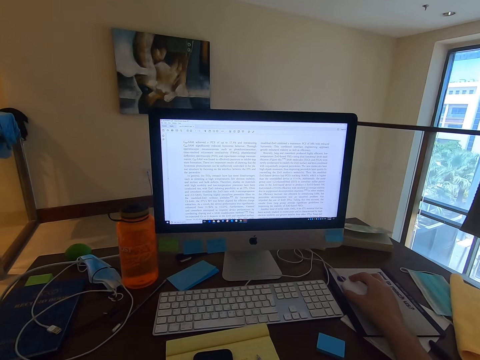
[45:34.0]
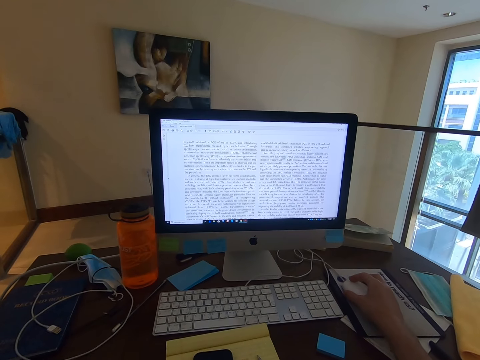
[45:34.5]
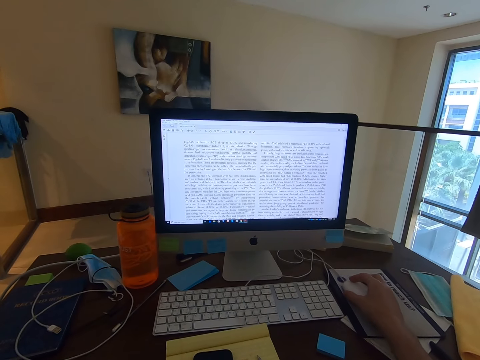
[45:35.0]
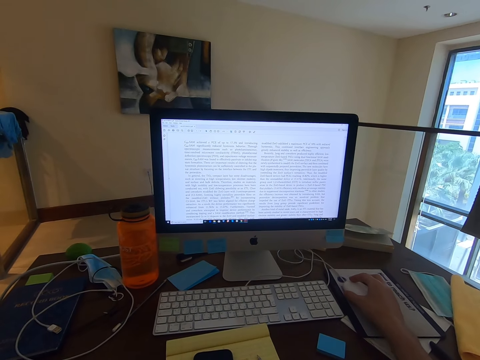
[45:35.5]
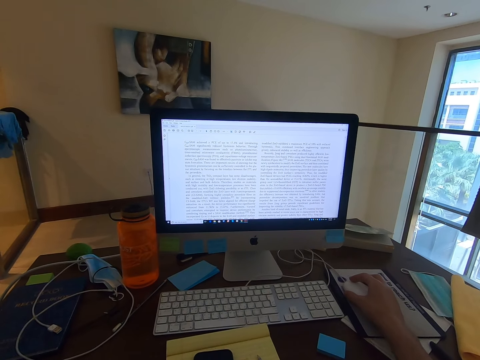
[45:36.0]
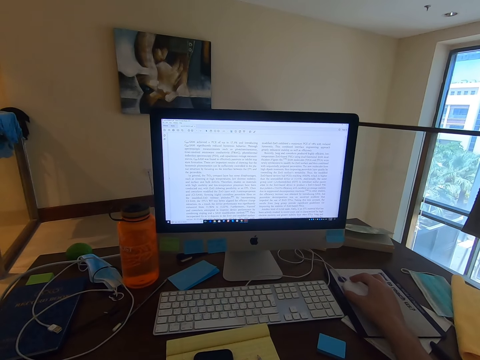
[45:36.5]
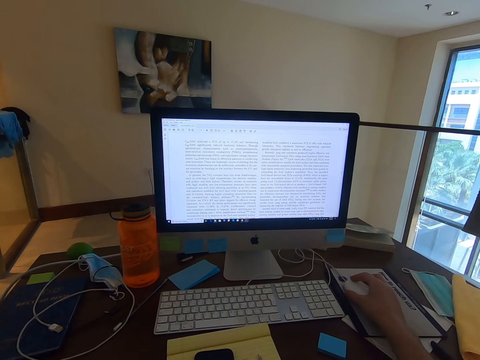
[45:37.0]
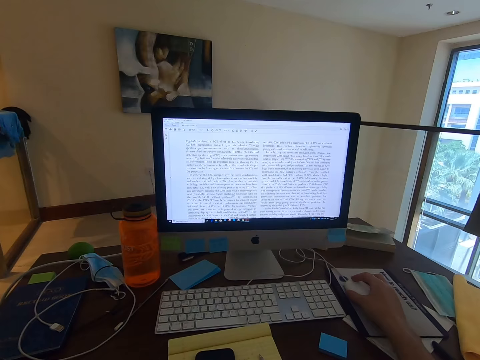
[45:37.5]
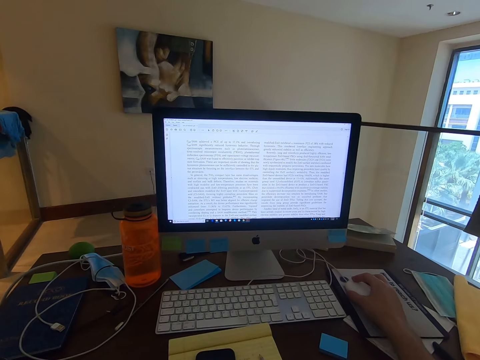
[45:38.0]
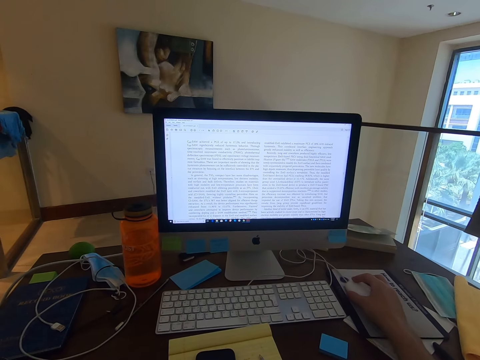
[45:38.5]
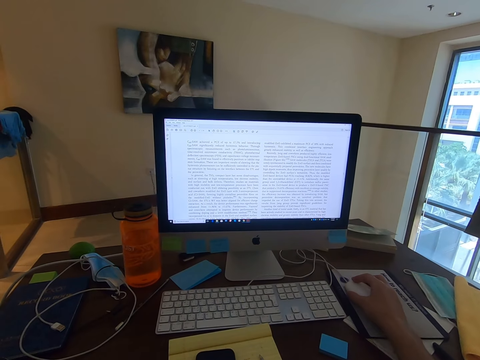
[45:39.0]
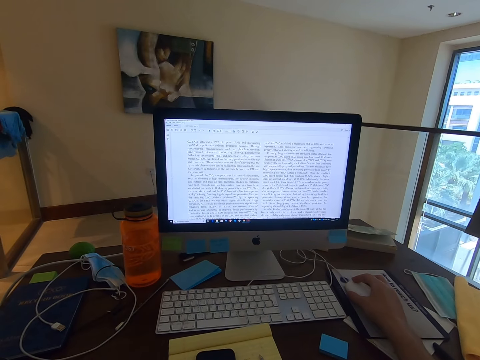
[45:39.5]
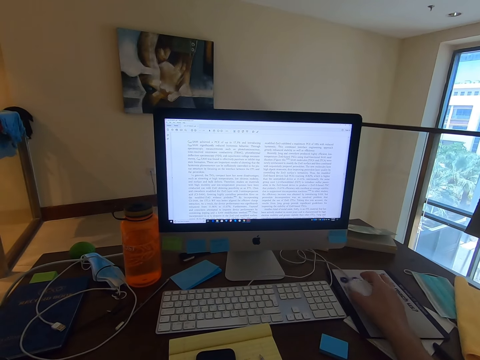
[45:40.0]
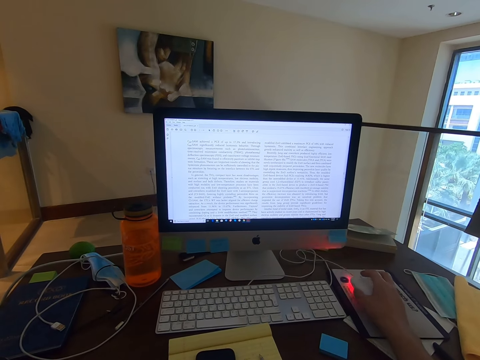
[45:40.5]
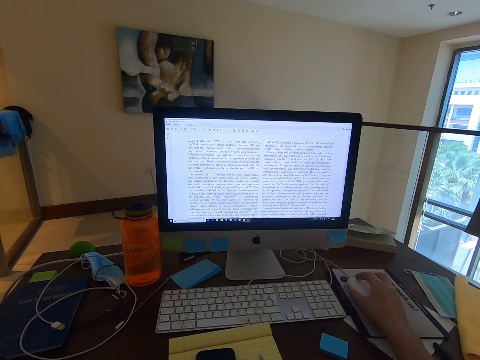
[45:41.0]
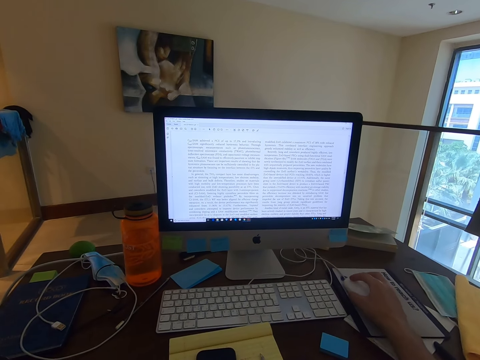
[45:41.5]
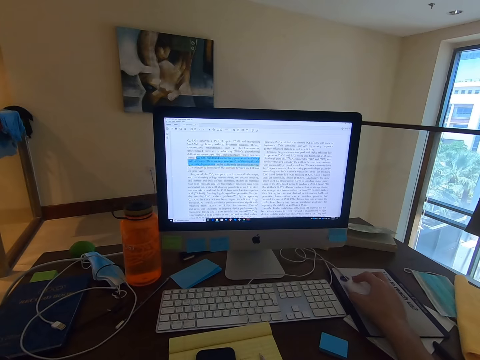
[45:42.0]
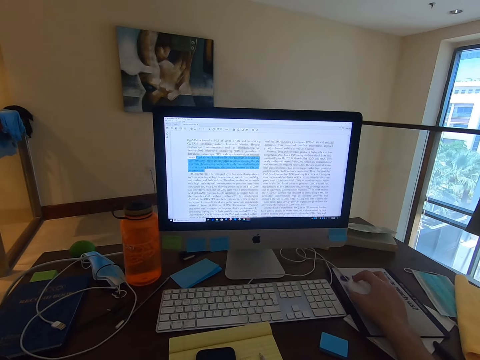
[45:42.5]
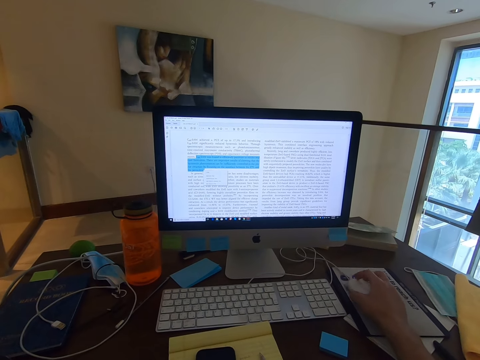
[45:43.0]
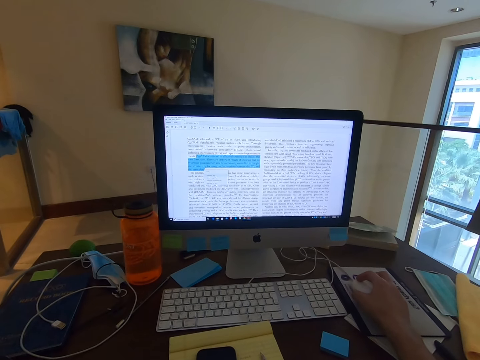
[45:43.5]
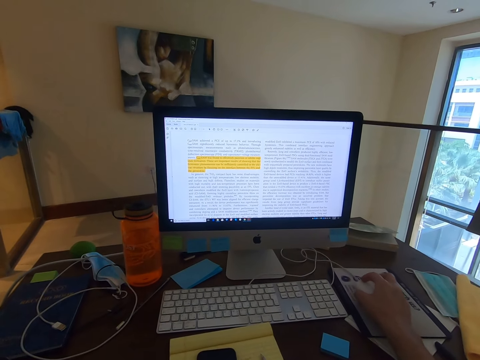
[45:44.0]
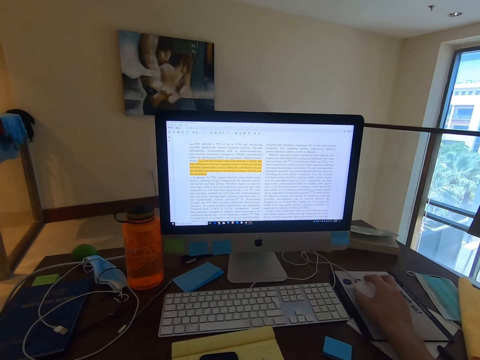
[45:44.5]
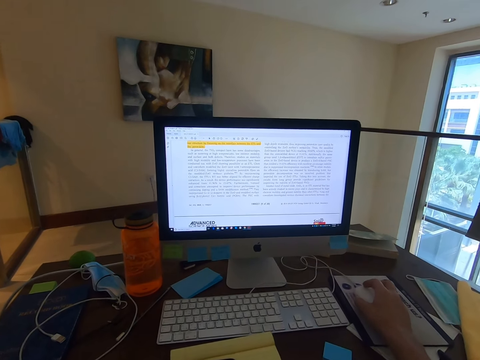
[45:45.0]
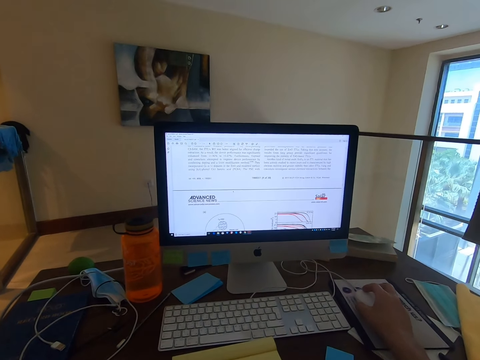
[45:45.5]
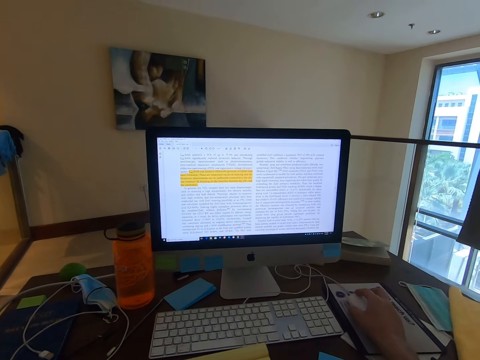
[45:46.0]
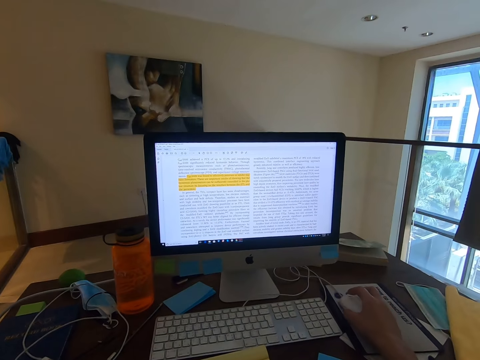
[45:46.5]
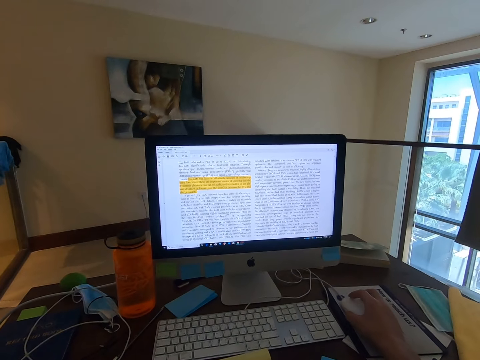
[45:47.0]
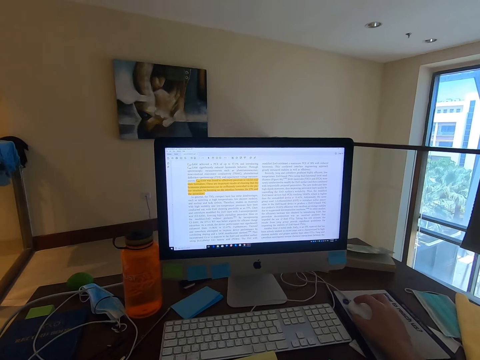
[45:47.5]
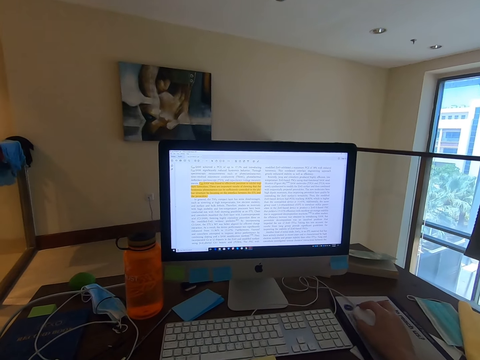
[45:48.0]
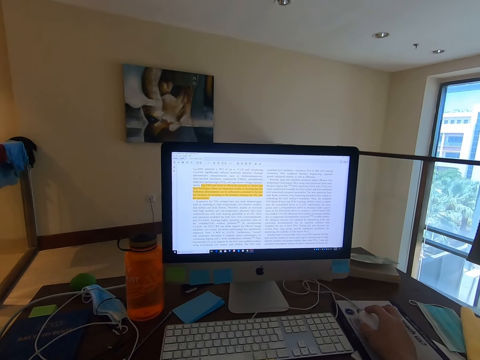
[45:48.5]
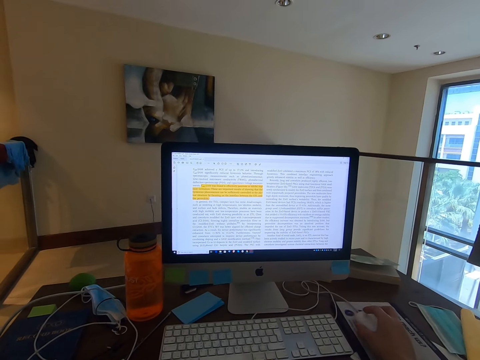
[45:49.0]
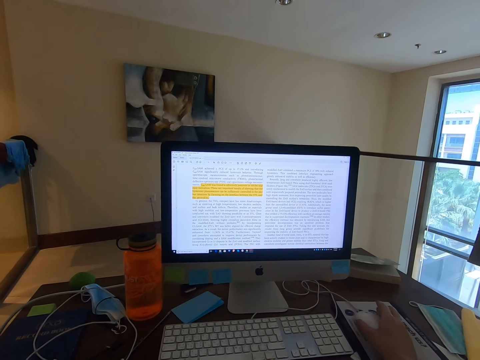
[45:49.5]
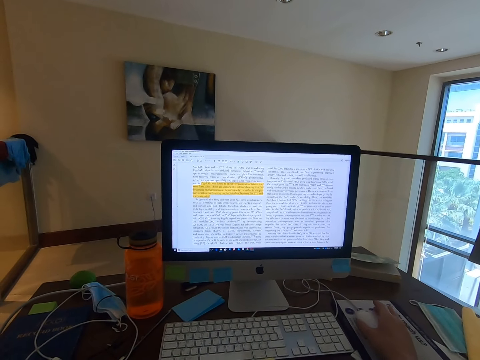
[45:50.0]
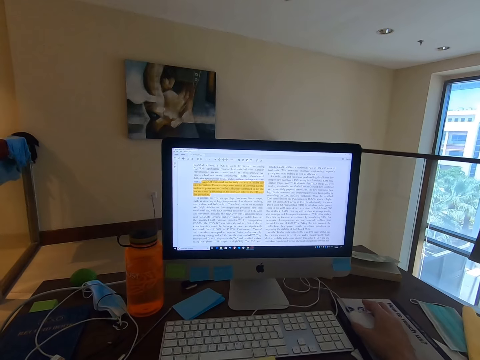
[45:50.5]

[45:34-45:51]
The camera wearer moves the mouse. They highlight on the document. They scroll an article in the computer. They scroll the document with the mouse wheel. They read the article in the computer.

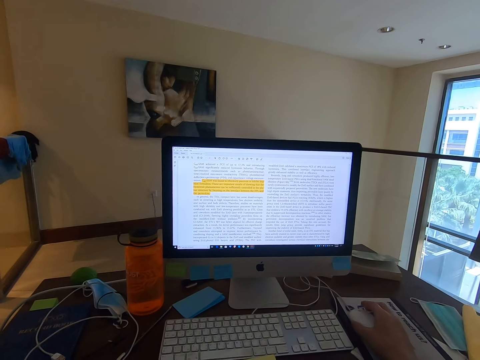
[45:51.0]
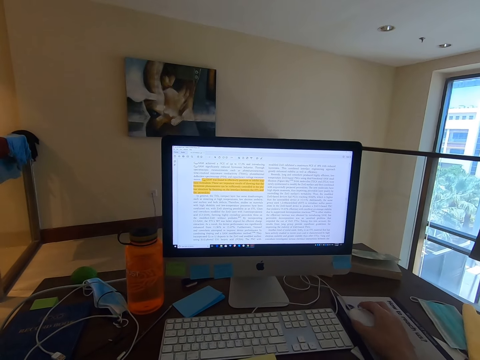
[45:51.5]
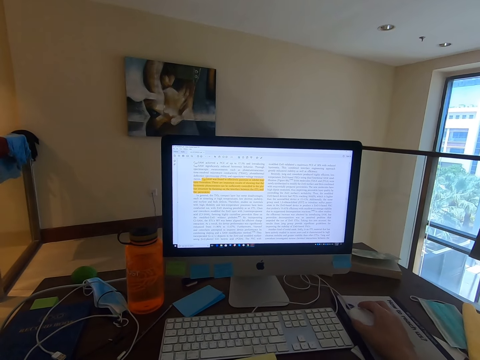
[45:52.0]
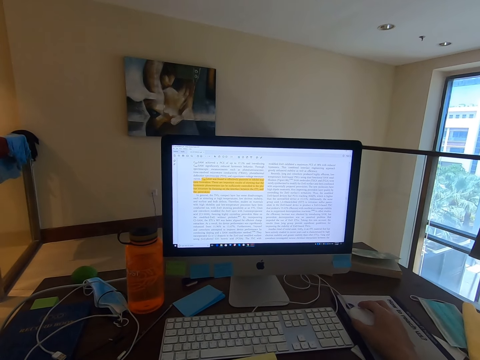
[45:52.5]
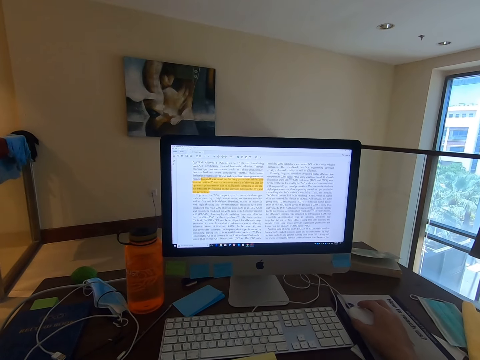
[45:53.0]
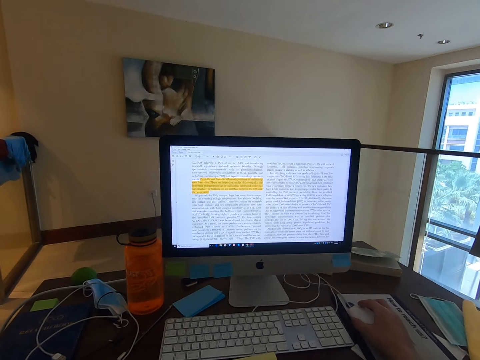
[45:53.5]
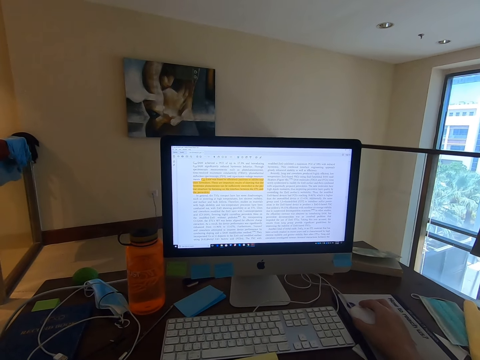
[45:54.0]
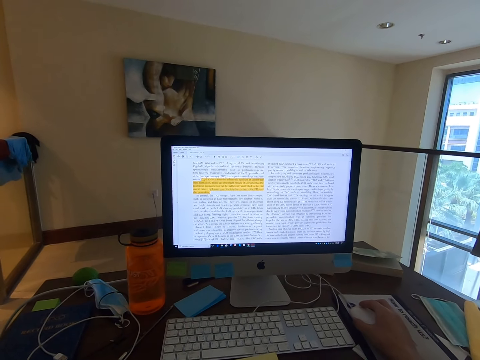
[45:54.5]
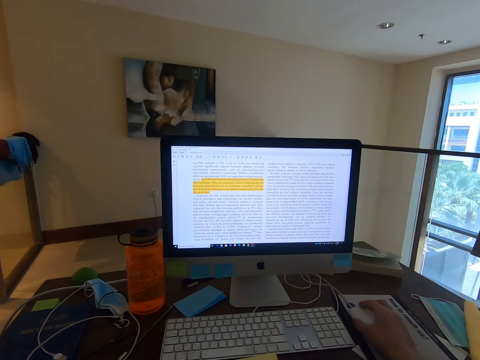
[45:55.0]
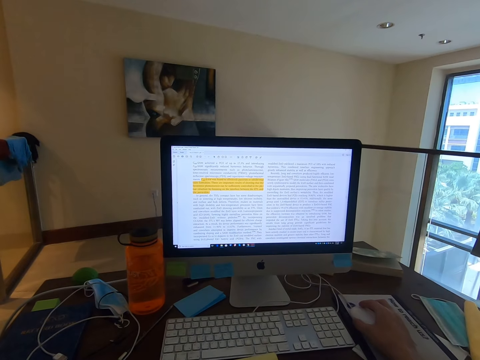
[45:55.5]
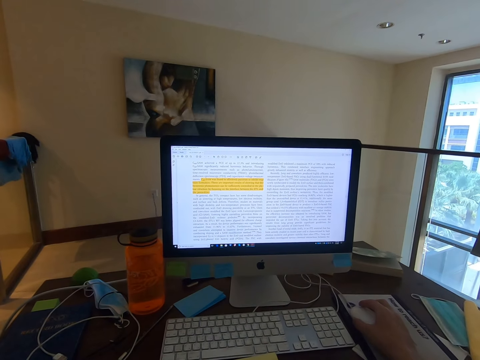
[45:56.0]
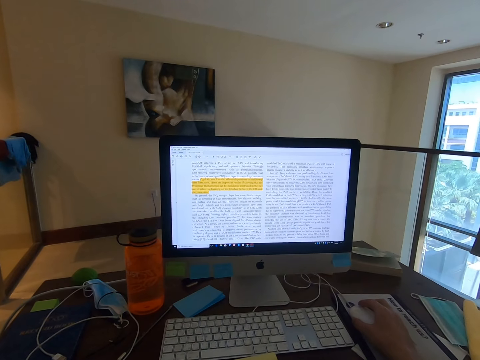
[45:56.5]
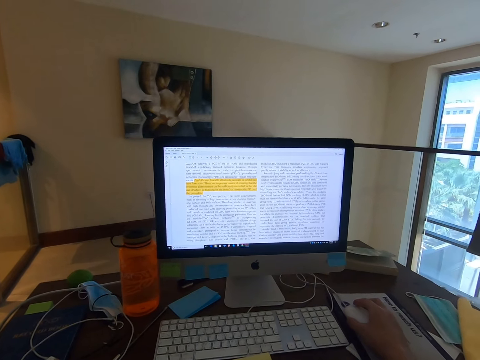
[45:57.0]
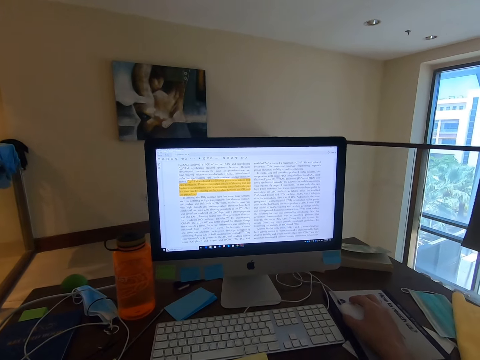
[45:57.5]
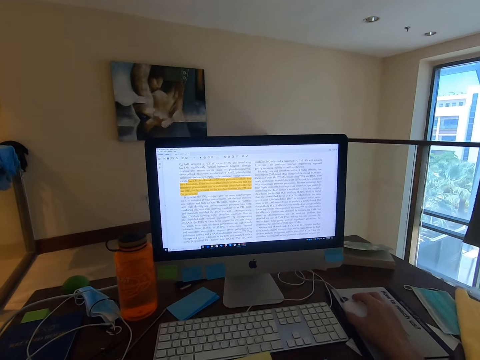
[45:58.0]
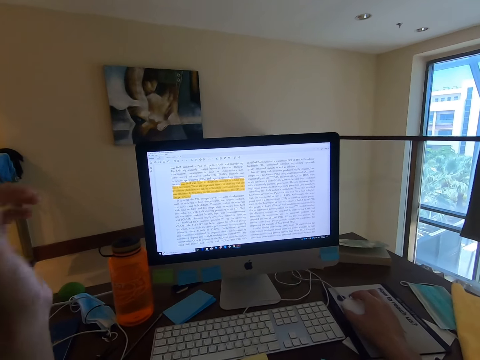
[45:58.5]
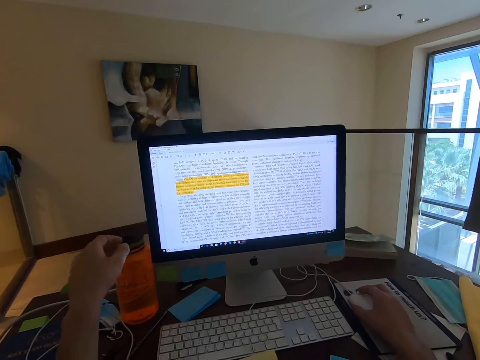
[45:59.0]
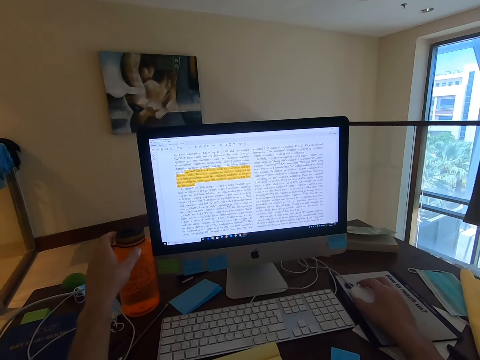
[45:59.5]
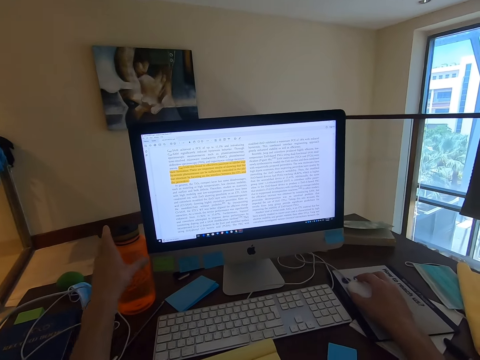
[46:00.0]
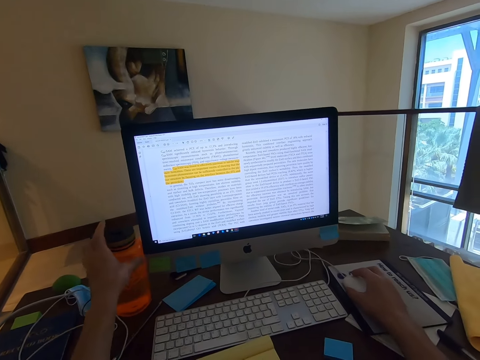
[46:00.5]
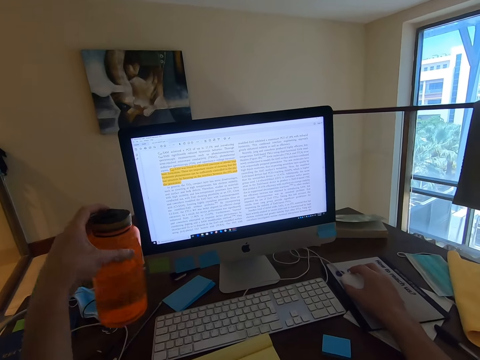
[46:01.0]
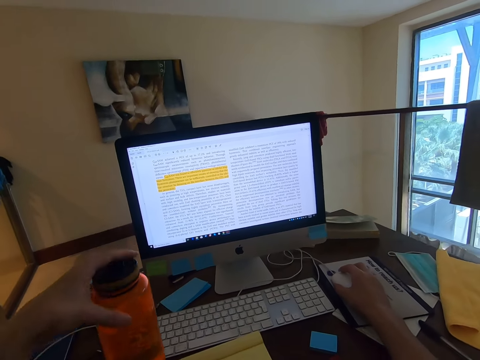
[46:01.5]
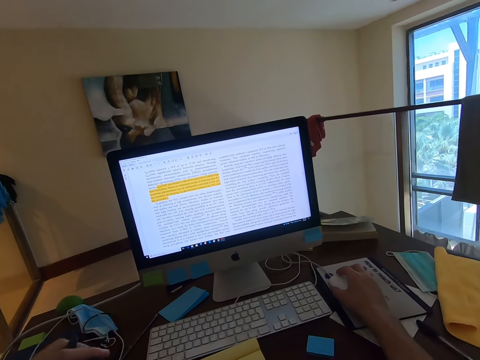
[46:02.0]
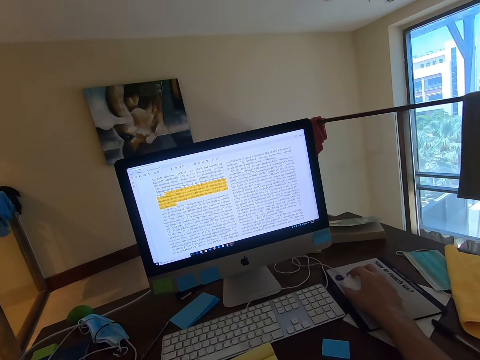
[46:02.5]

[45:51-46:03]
The camera wearer moves a bottle in the table. He picks up the water bottle with his left hand. He reads an article in the computer.
